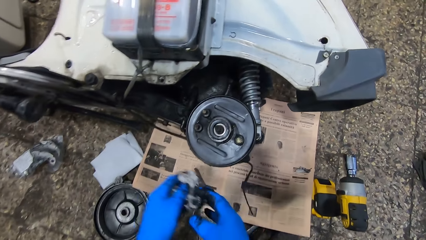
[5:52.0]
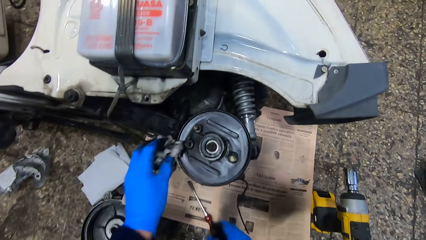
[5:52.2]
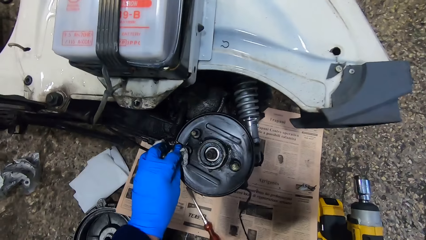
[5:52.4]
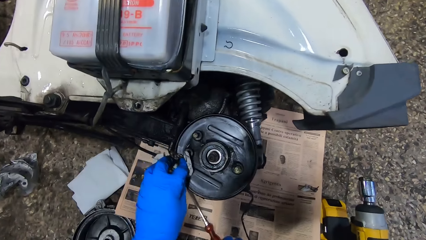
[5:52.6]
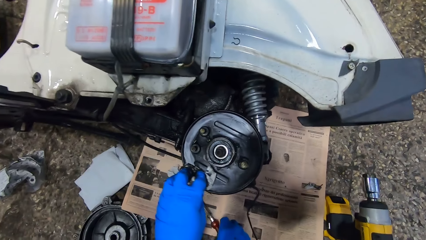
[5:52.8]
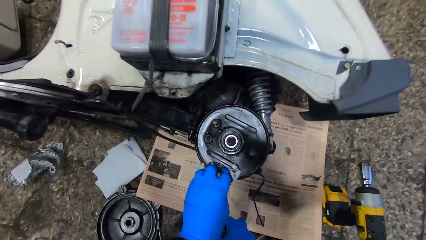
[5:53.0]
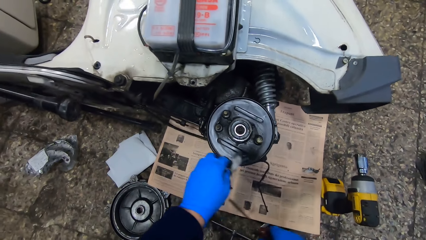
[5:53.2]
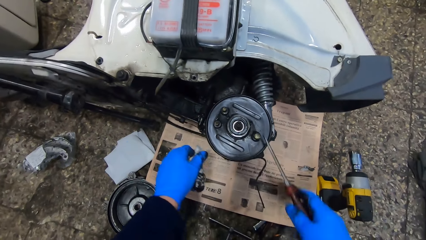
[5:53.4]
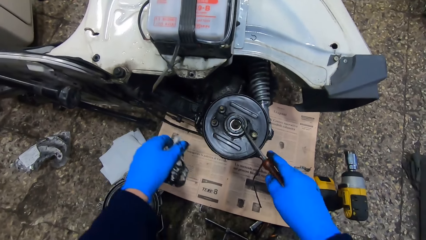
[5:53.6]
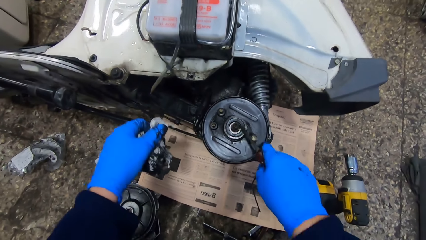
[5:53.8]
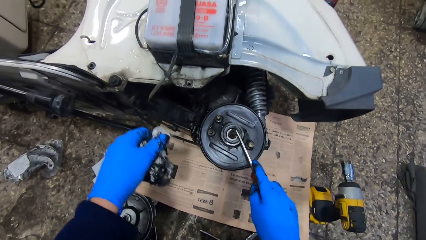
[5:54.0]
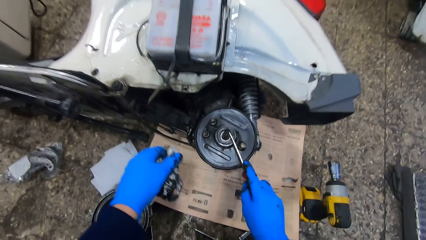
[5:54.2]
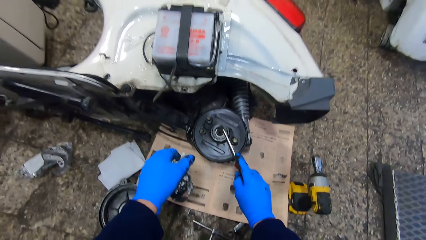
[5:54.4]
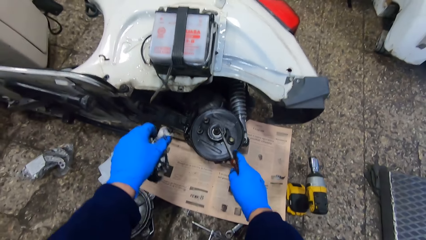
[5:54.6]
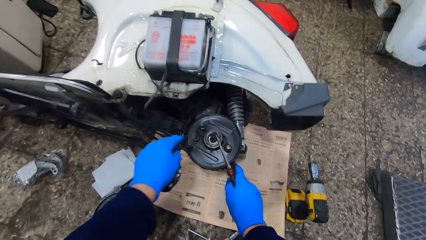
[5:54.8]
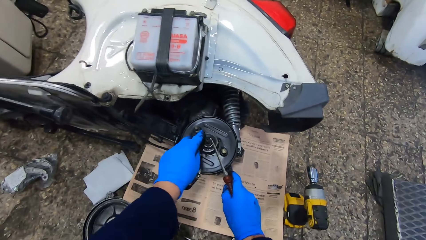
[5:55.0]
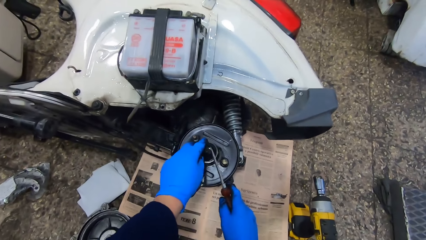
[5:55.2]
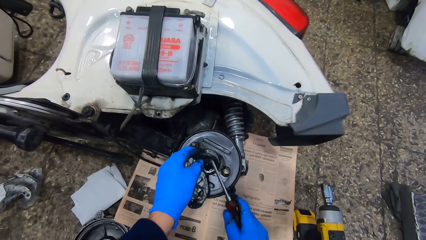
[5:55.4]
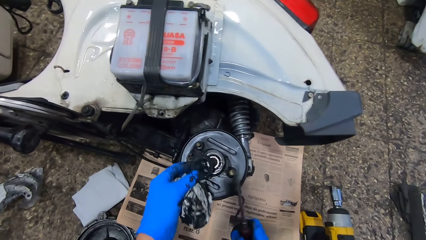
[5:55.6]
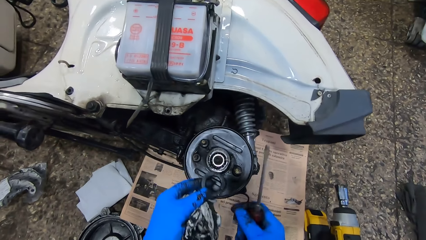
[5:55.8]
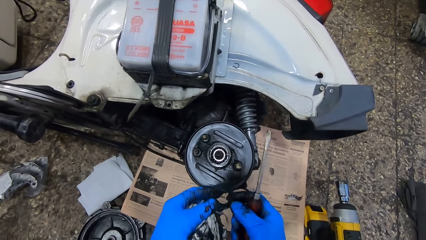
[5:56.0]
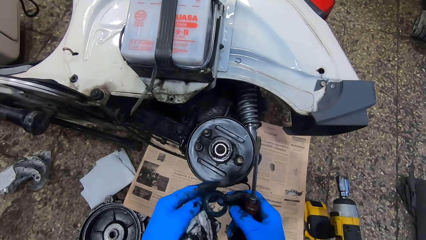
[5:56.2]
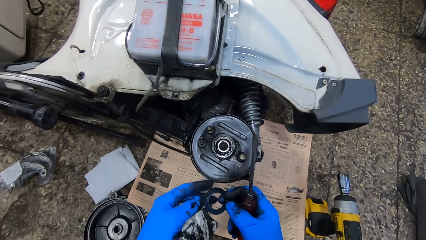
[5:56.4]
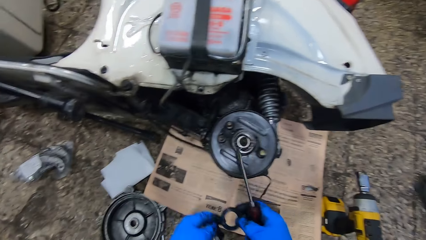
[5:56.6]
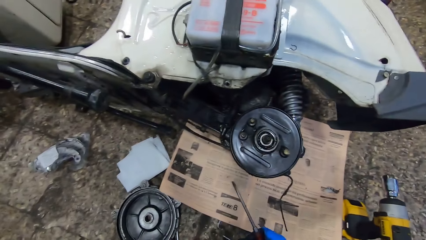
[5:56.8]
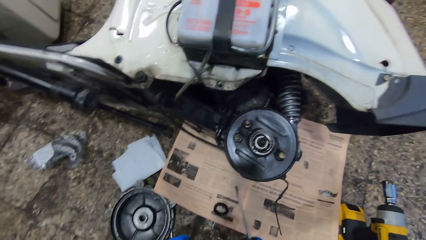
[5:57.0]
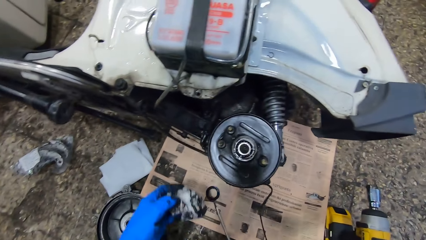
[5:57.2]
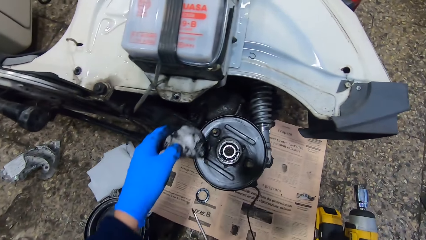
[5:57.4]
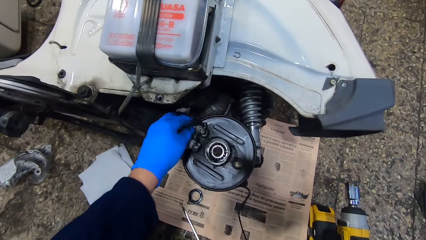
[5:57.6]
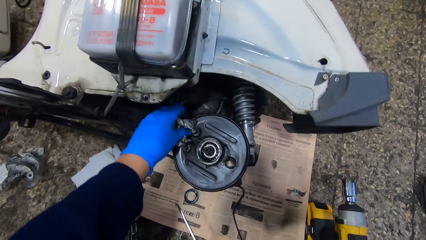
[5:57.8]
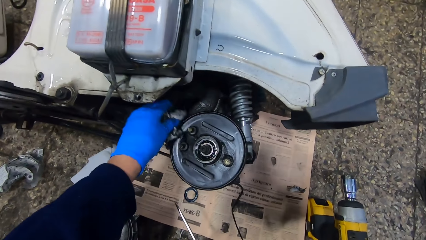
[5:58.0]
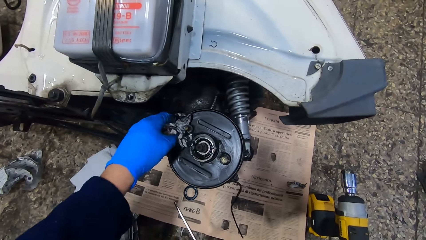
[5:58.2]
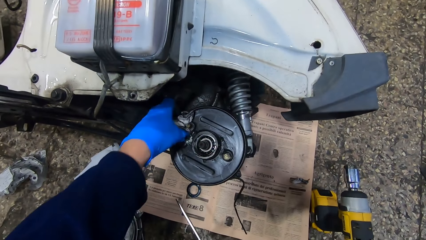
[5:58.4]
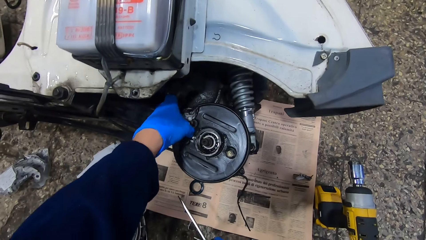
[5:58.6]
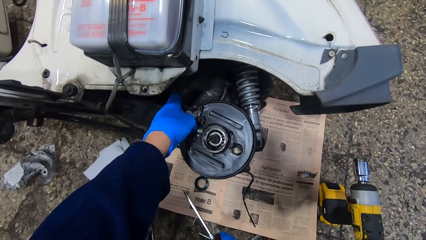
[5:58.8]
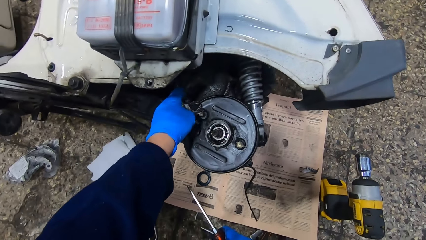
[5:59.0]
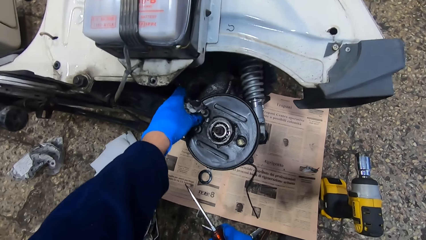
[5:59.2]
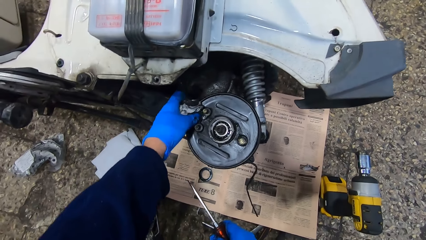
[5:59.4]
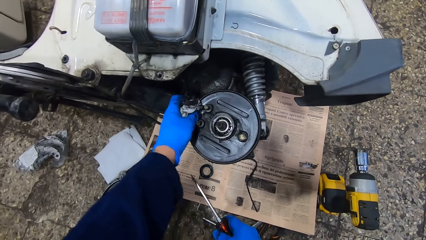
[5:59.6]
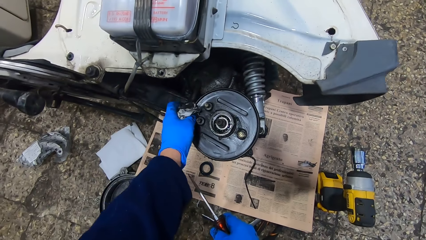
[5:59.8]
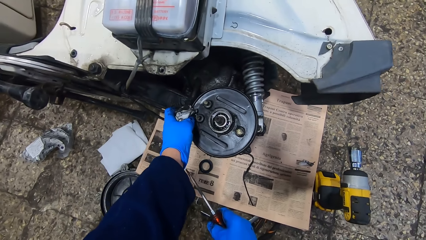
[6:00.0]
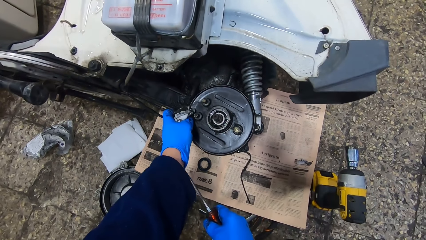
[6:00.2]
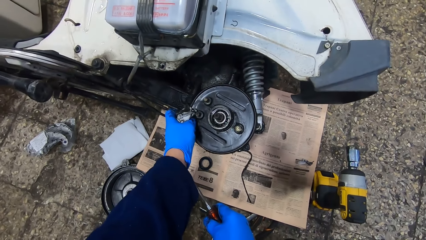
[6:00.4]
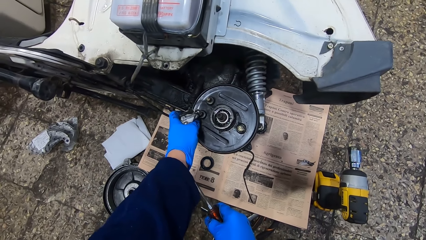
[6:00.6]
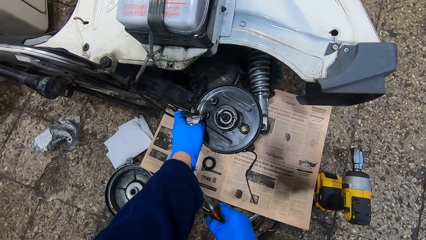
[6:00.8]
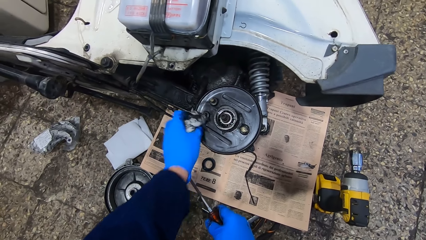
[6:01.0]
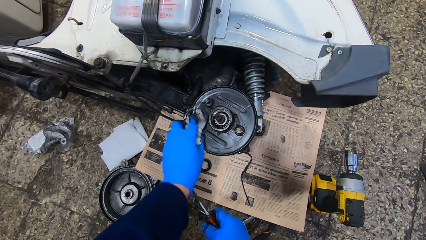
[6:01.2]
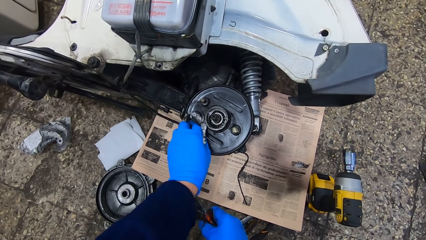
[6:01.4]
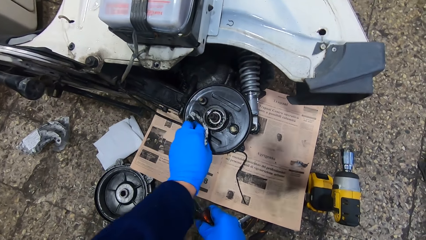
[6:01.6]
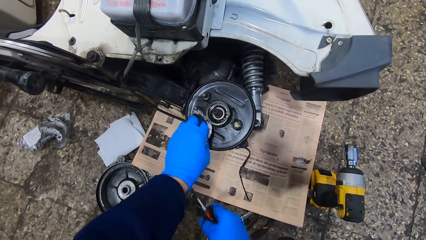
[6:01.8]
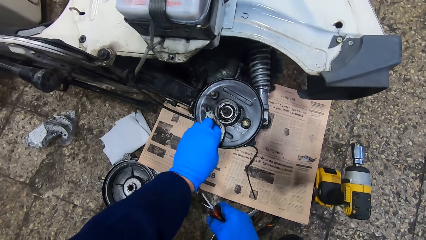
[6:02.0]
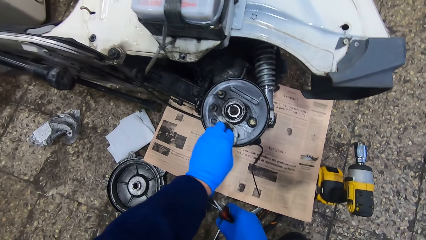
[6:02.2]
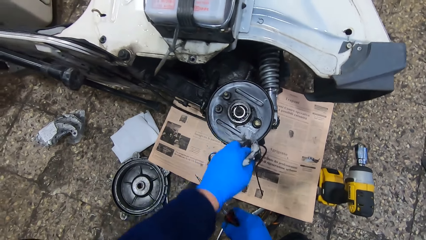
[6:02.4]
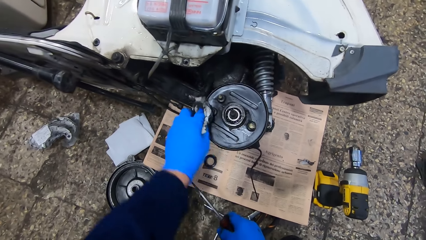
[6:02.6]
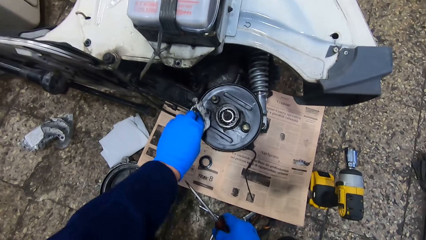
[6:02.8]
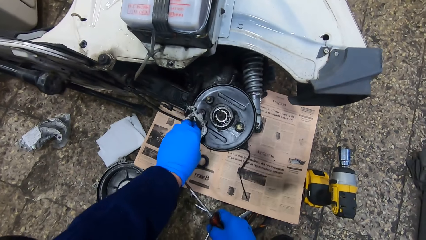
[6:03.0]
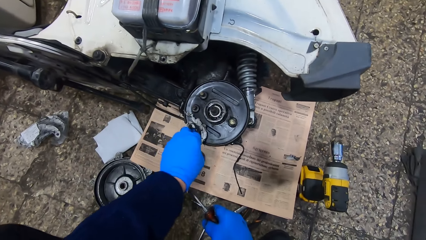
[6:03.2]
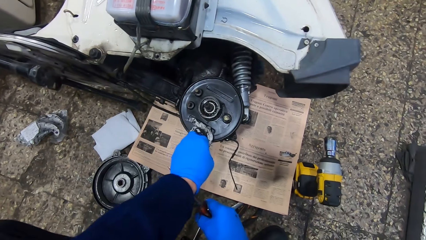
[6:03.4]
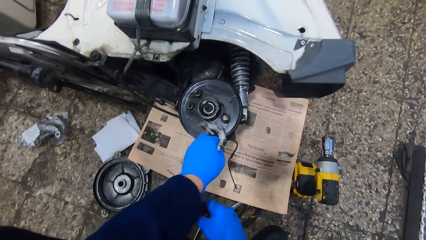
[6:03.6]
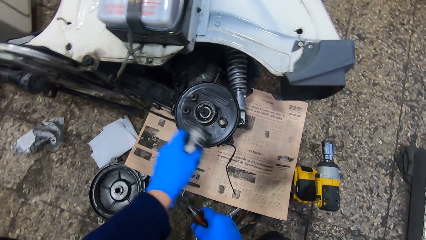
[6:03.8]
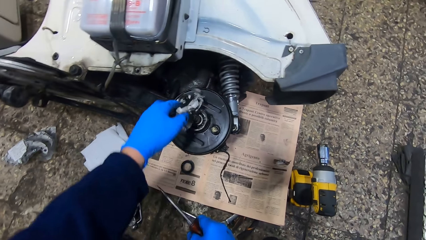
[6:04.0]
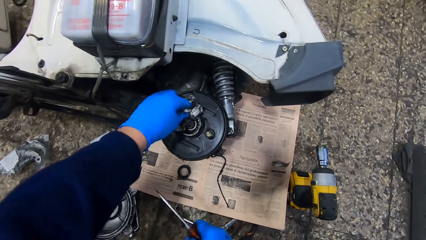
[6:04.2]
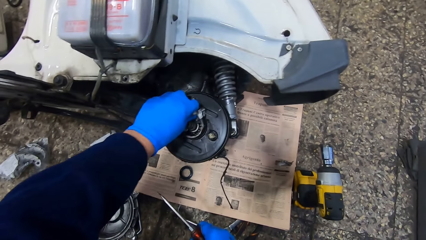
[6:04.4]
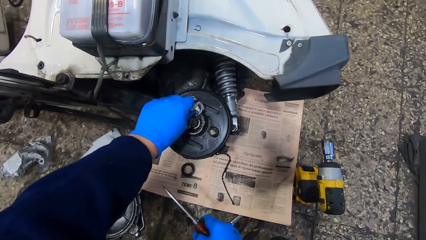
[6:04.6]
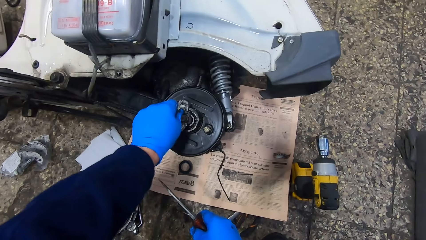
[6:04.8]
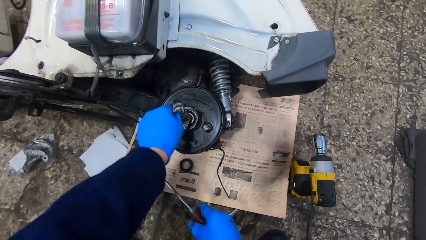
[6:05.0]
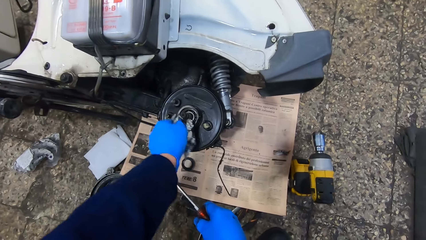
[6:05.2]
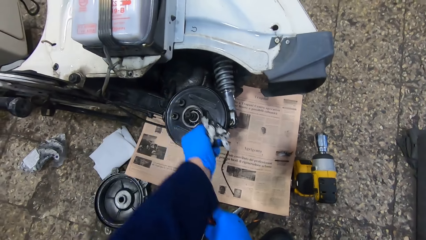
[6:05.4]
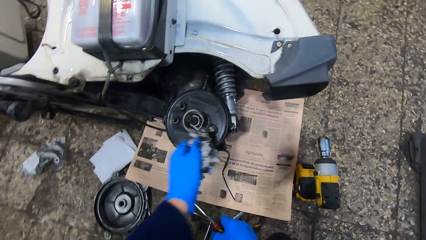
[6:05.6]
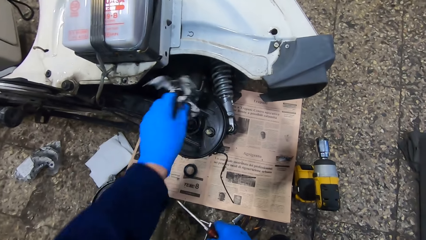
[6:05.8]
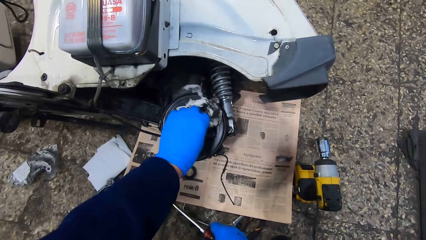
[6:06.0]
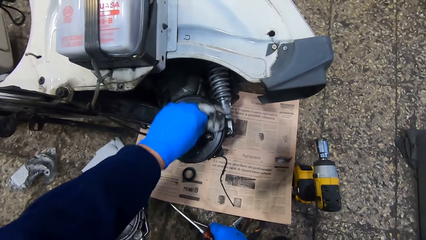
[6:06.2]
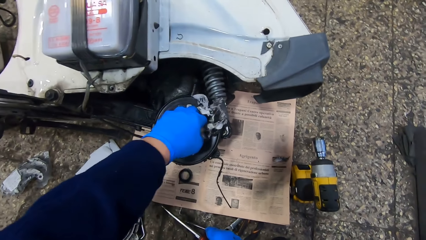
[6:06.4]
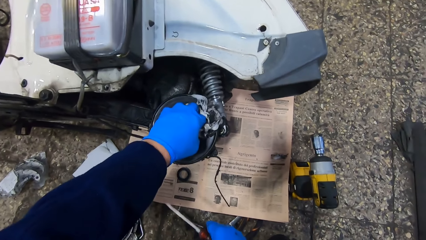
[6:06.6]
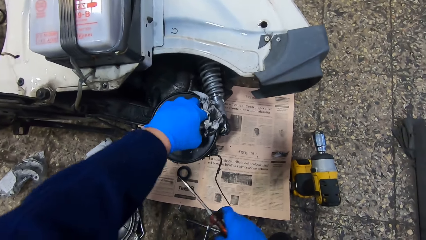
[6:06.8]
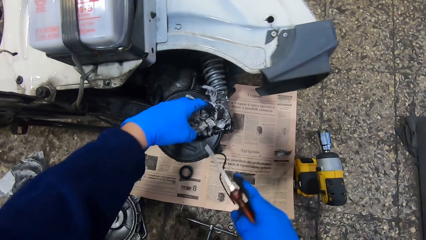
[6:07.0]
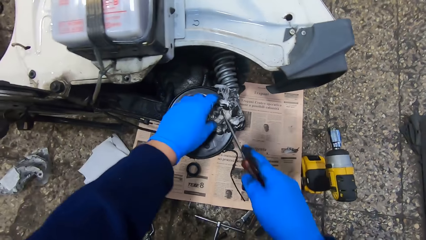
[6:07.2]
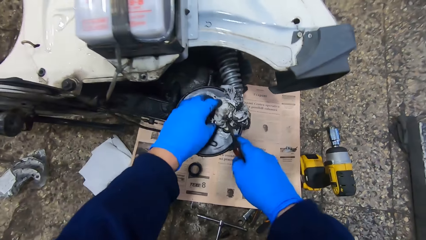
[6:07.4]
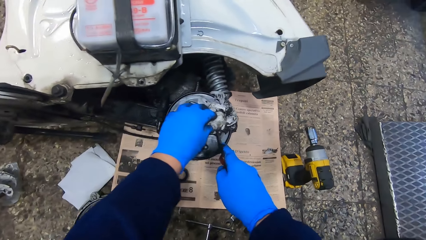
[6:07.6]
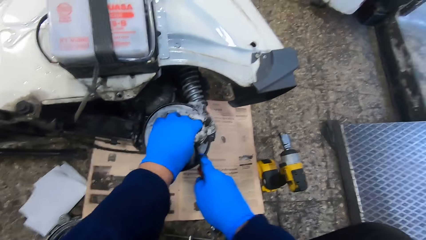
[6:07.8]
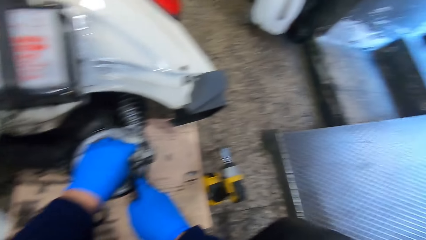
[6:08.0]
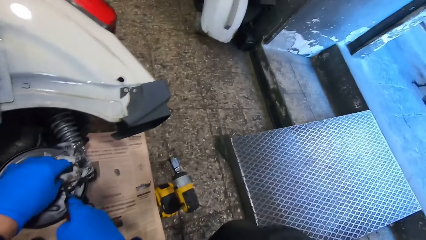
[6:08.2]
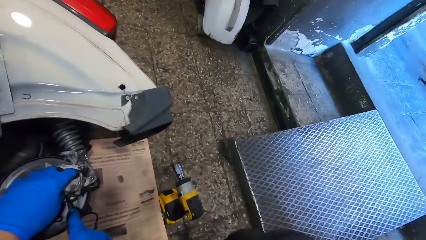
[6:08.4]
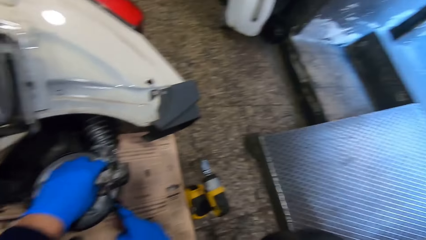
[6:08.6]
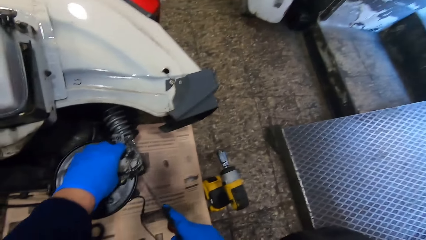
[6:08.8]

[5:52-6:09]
The camera wearer holds the piece of material with hands. They remove a band from the rim with the screwdriver. They hold something. They drop the band on the newspaper with both hands. They wipe the rim with the tissue.
